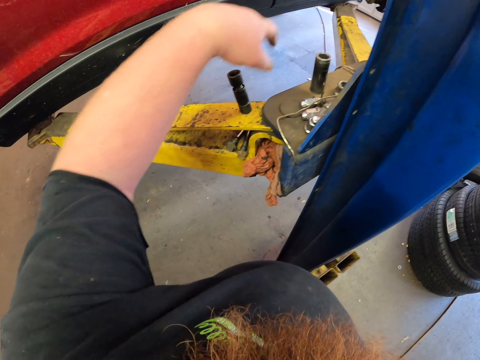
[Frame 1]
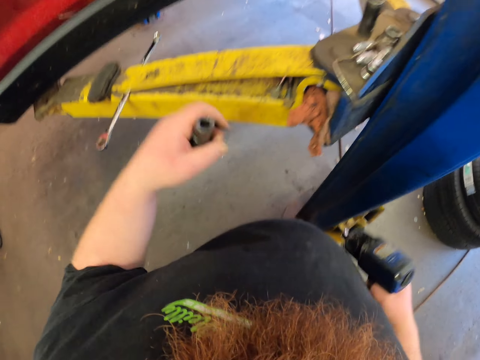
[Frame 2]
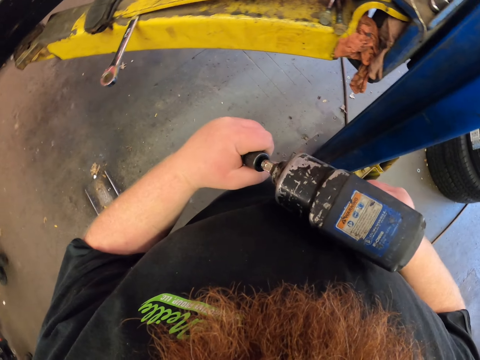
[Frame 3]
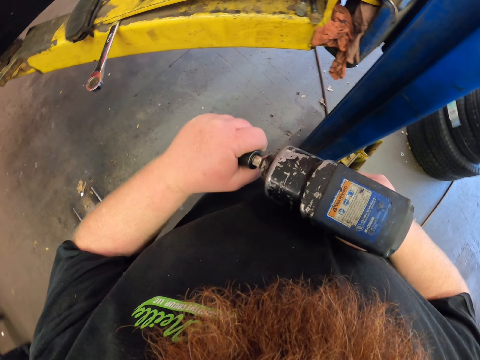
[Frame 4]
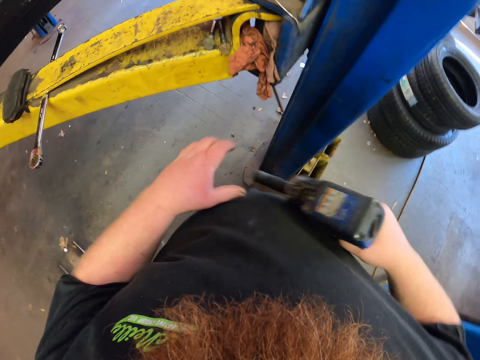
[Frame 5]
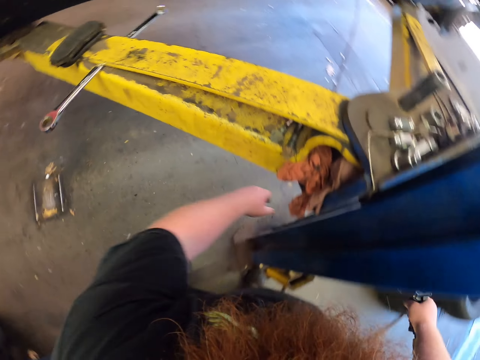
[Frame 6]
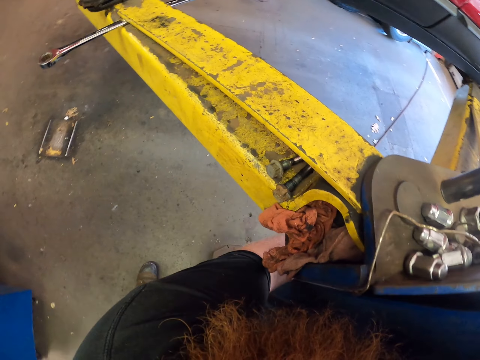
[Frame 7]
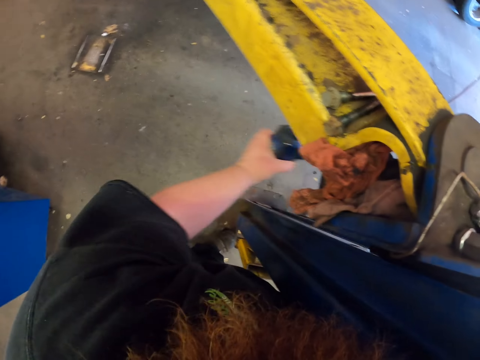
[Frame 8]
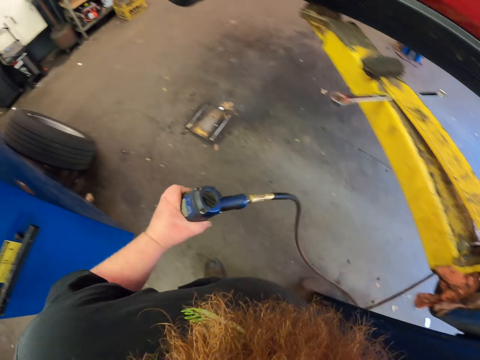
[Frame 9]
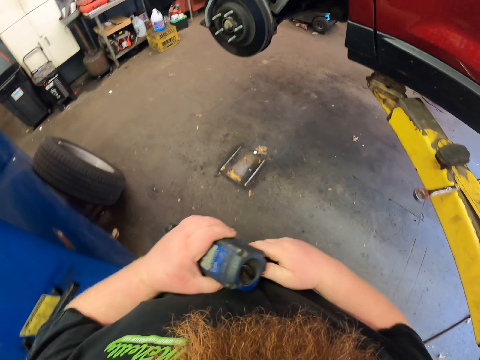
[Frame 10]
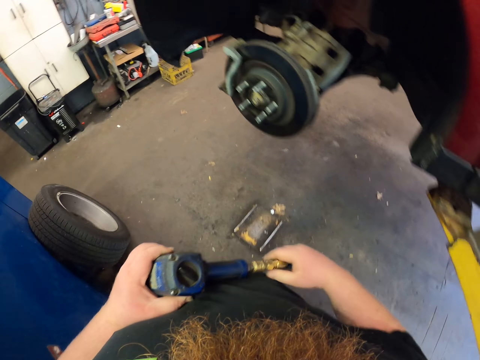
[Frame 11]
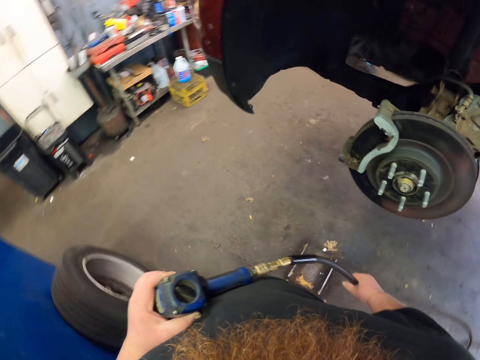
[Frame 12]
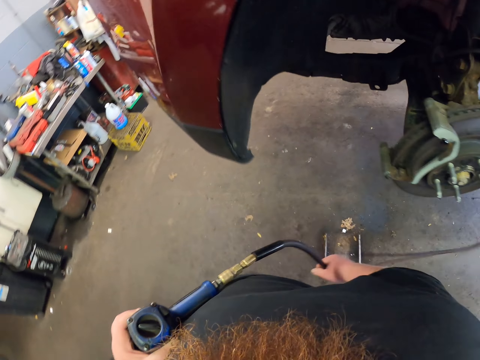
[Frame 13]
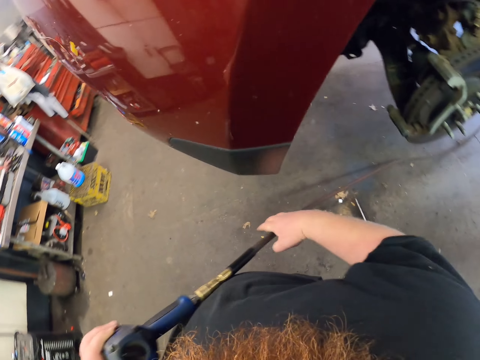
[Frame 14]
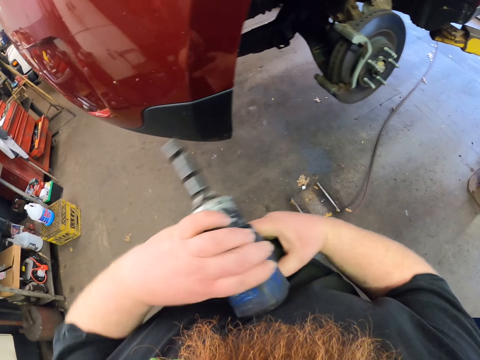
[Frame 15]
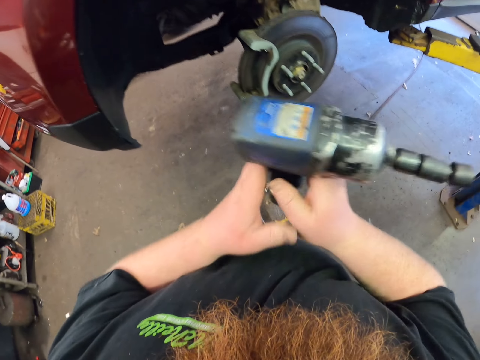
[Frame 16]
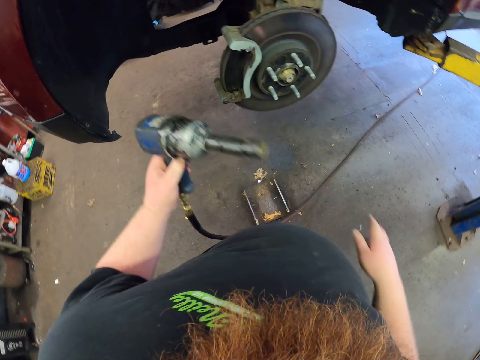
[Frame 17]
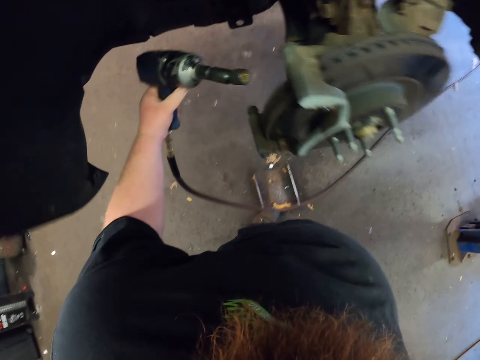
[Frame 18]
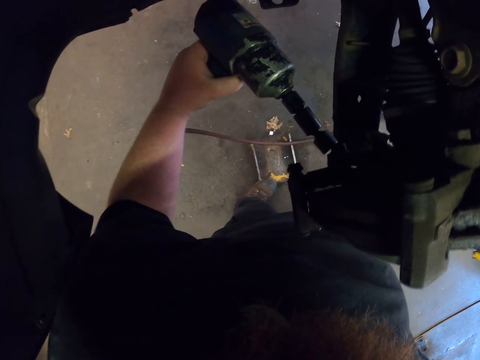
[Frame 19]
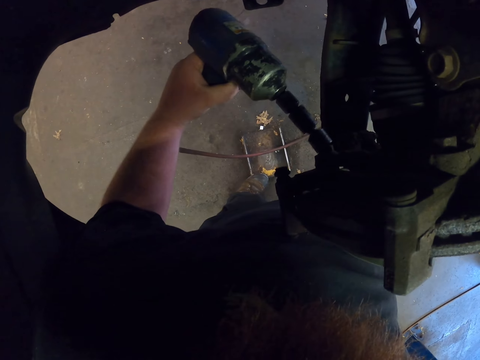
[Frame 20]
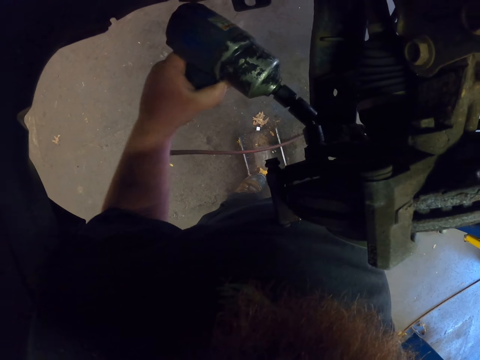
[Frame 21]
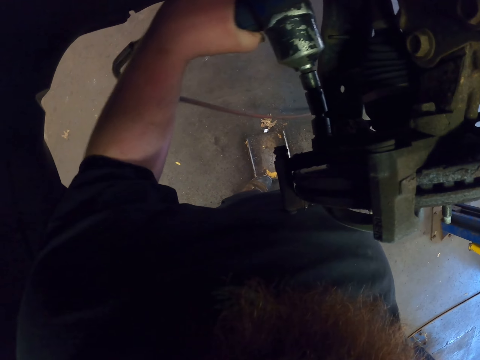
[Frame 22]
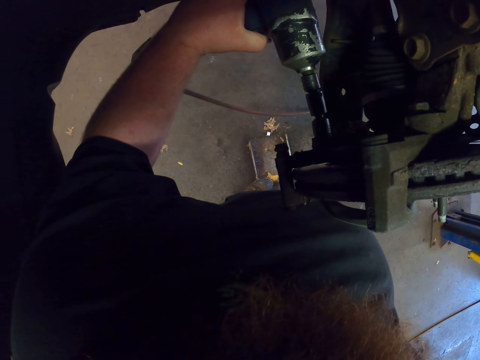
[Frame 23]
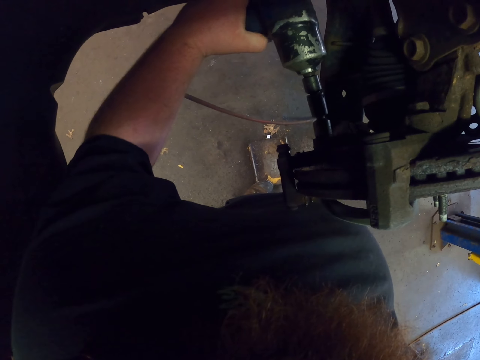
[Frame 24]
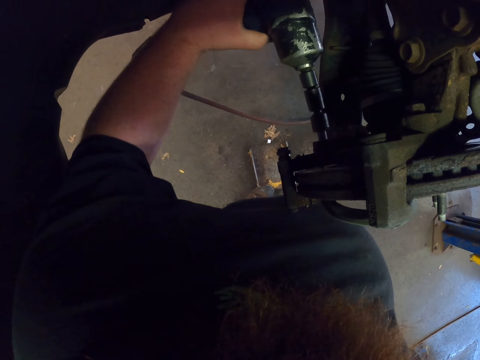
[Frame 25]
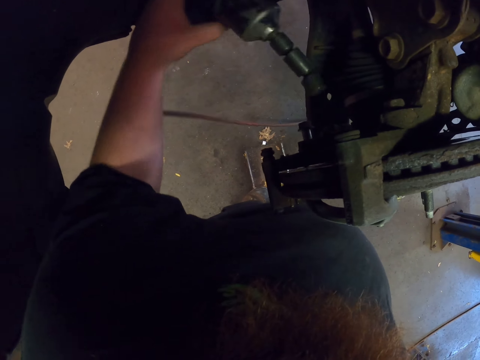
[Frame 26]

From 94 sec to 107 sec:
The camera wearer puts down the drill bit. They pick up the nut. They pick up the other drill bit. They fix the nut in the nut tightener. They fix the drill bit. They rotate the drill machine. They walk in the room. They tighten the nut on the caliper bolt. They fix the nut on the rim wheel.

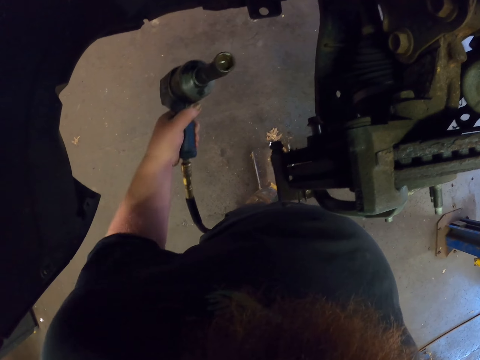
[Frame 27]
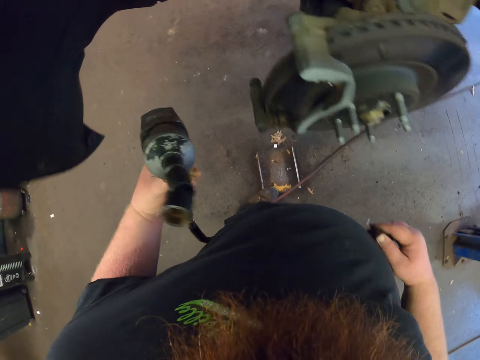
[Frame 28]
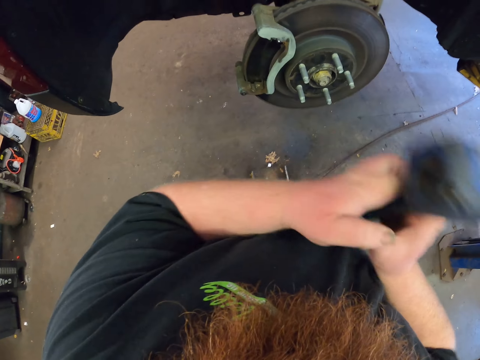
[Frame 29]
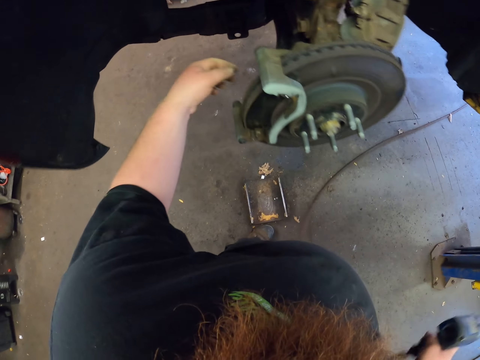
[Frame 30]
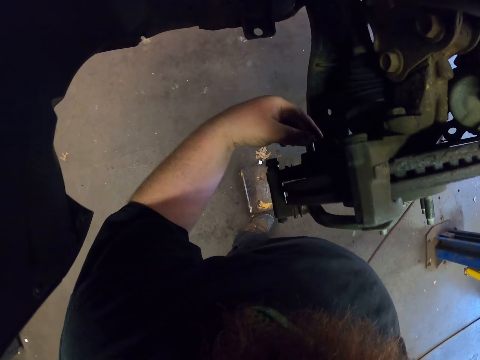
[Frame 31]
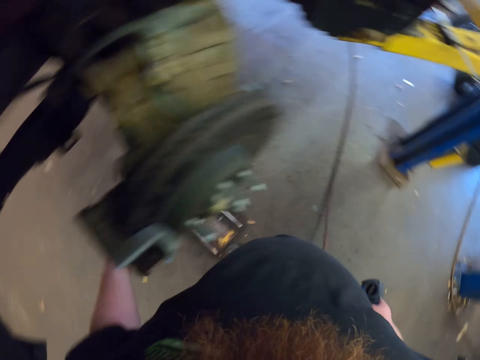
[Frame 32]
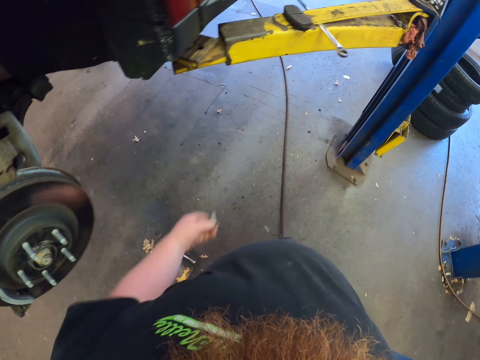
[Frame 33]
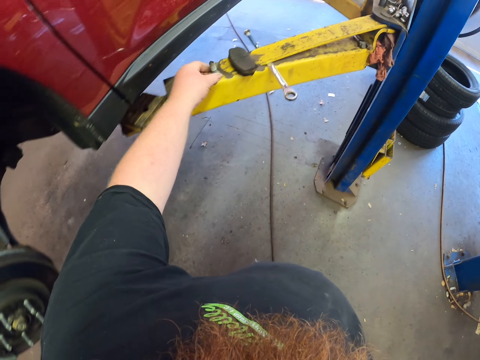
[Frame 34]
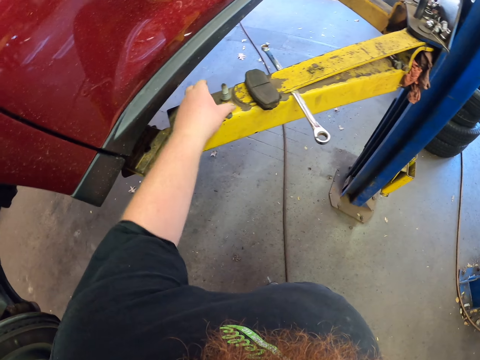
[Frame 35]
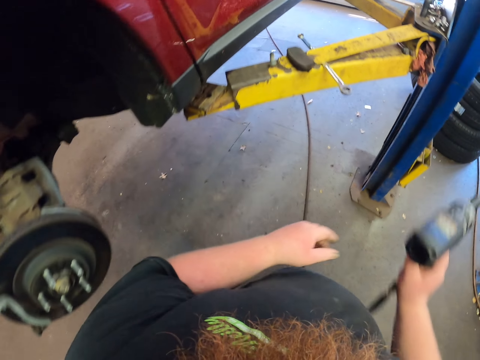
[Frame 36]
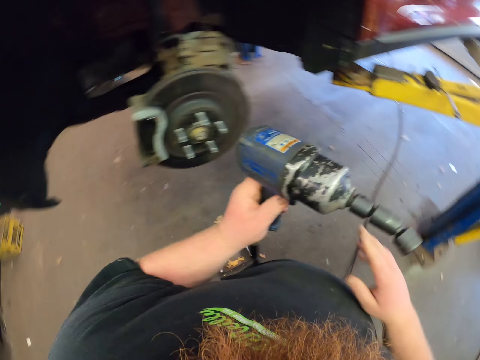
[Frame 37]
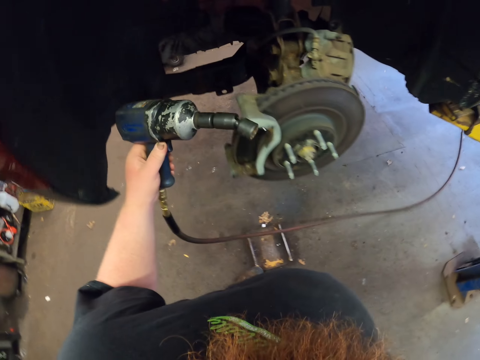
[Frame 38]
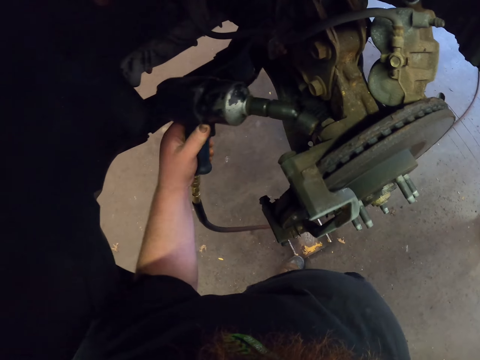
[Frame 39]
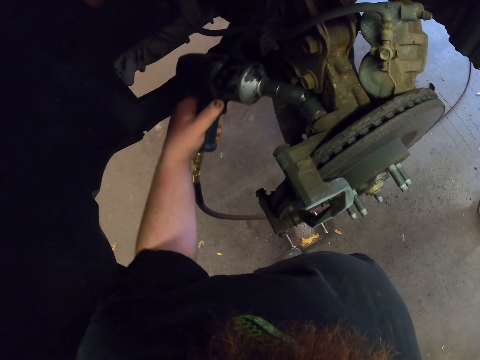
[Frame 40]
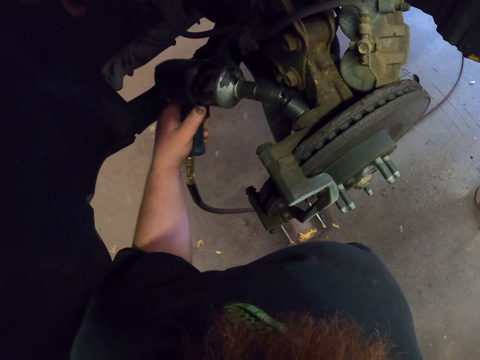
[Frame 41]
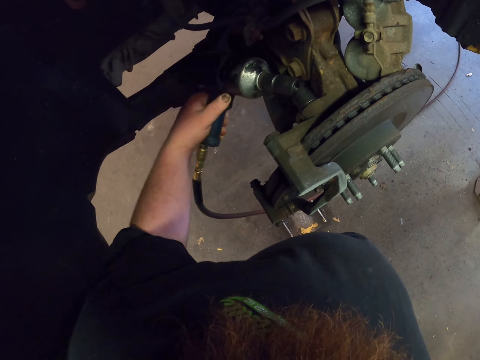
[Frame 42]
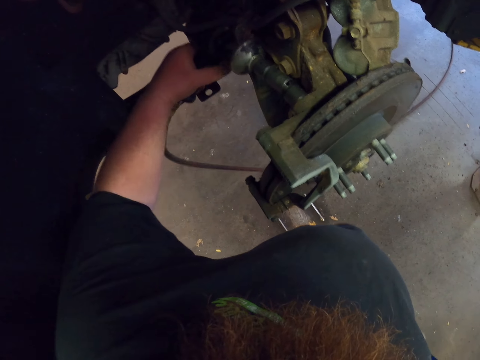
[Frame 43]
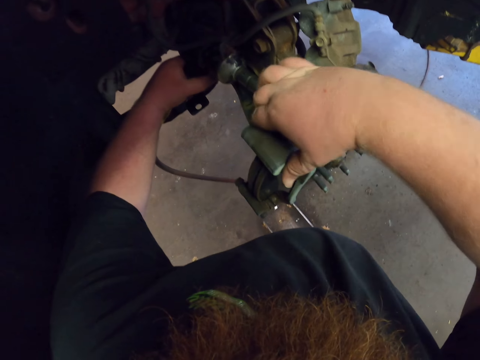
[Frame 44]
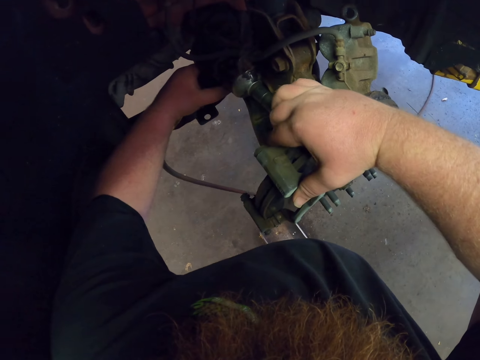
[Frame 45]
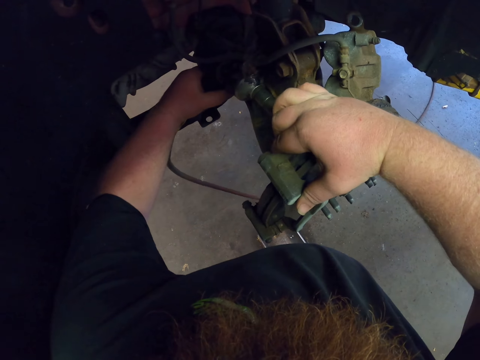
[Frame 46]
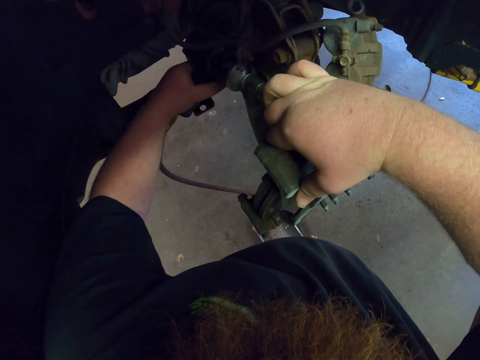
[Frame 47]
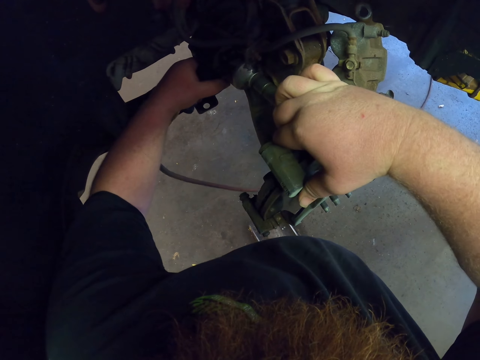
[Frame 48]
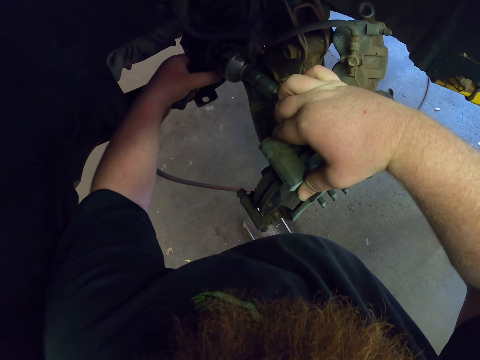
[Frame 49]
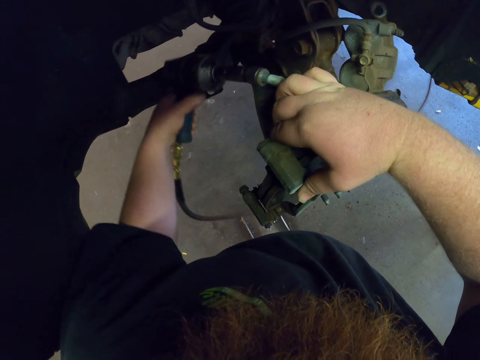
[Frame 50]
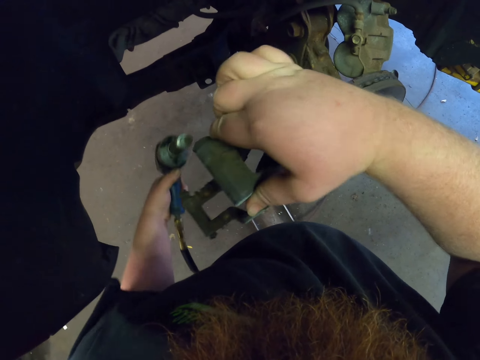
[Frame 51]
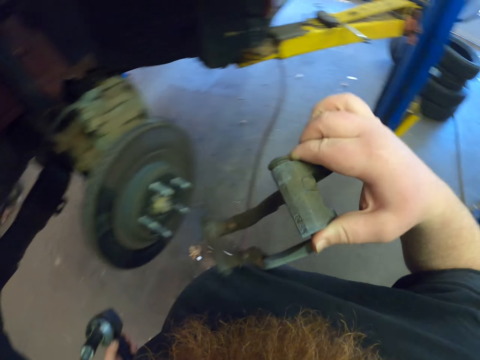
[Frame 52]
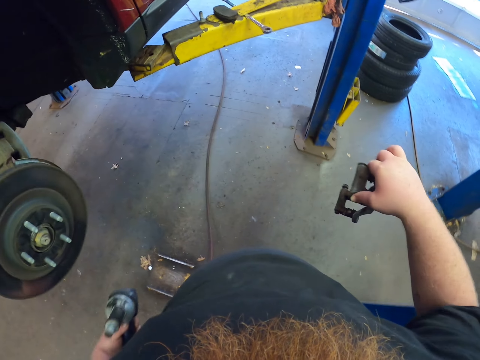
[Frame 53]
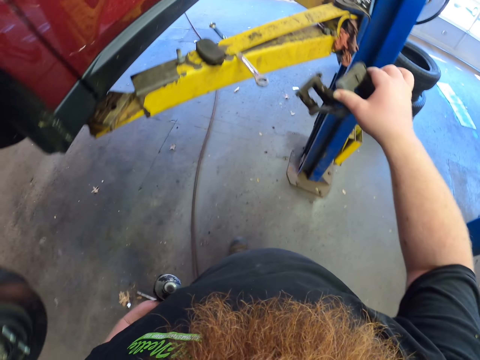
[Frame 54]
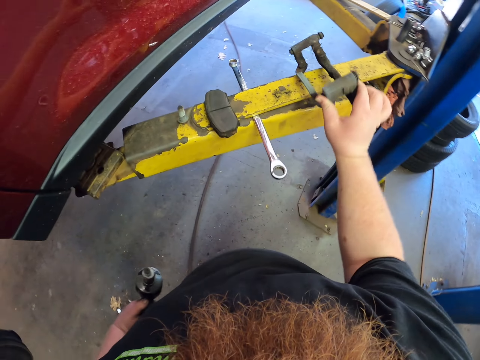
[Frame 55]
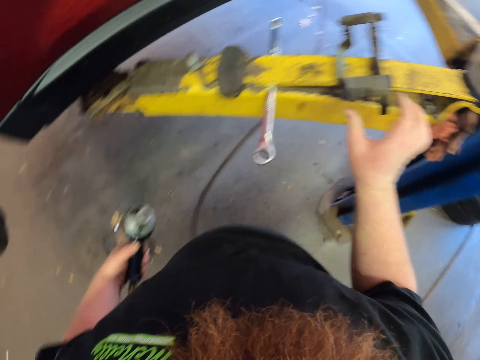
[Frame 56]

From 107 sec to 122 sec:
The camera wearer holds the nut. They put the drill bit in the other hand. They take the nut. They walk. They put the nut aside. They tighten the nut. They fix the nut on the rim wheel. They remove the caliper housing. They remove the part of the rim wheel. They put the caliper housing aside.
